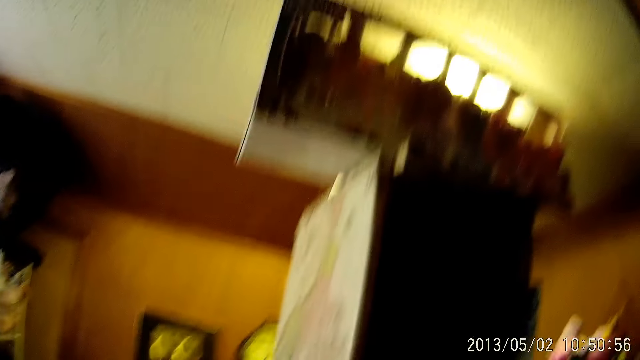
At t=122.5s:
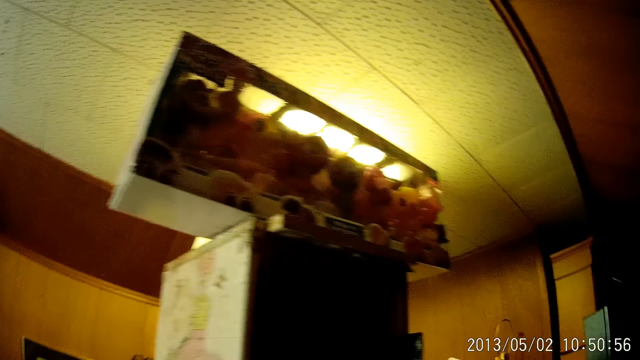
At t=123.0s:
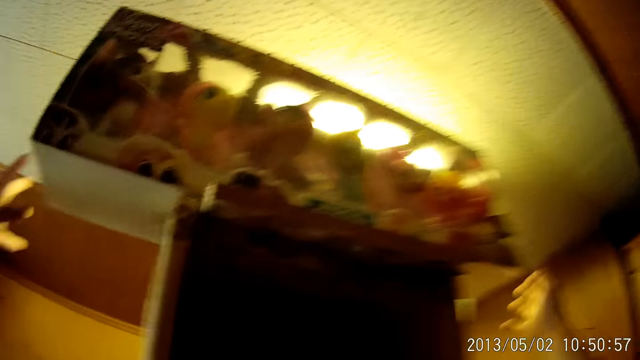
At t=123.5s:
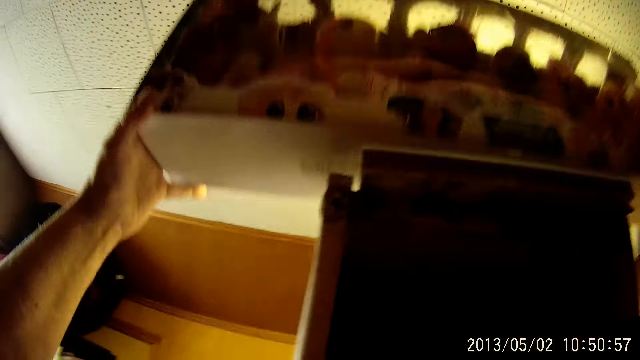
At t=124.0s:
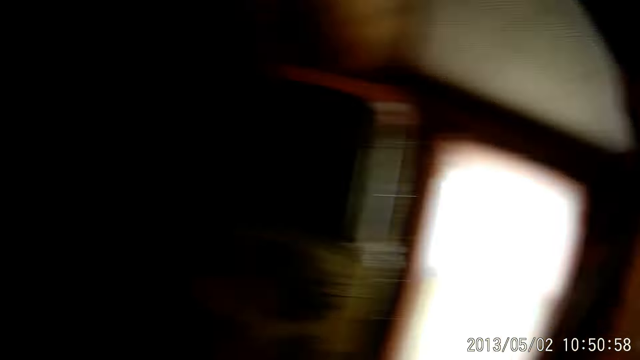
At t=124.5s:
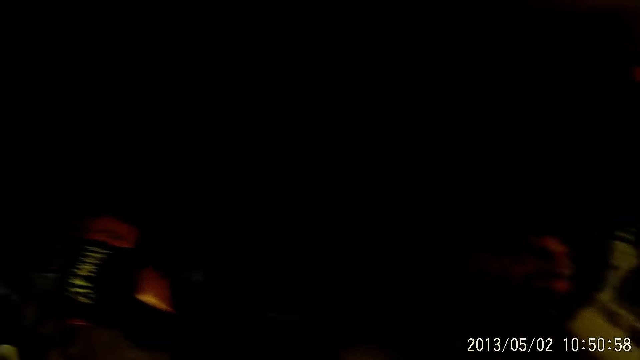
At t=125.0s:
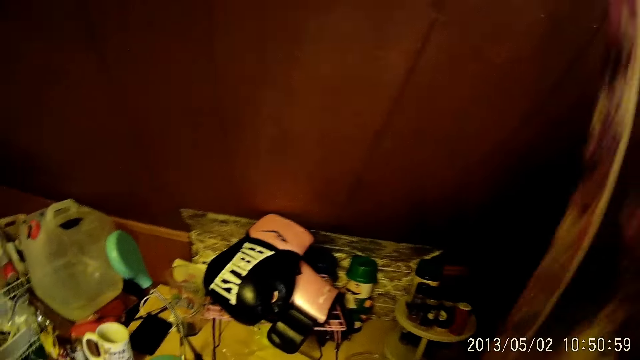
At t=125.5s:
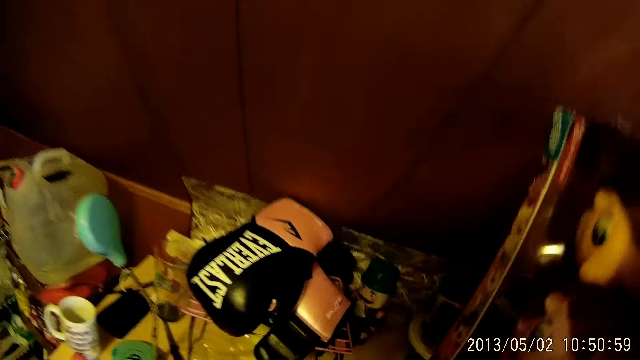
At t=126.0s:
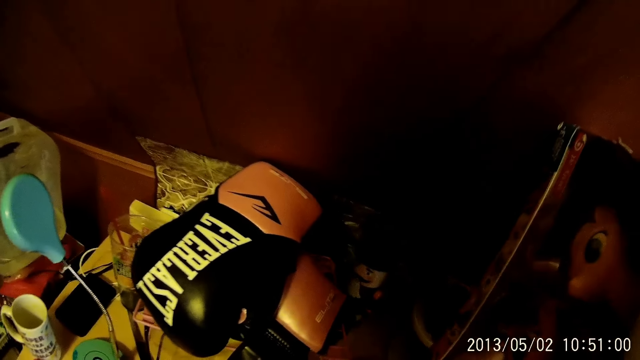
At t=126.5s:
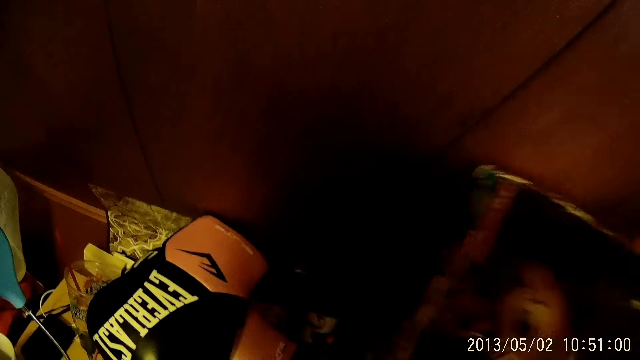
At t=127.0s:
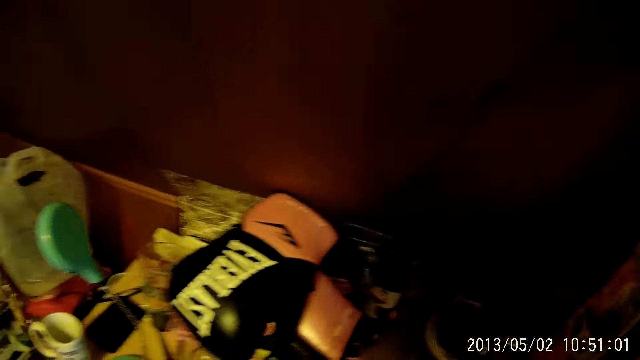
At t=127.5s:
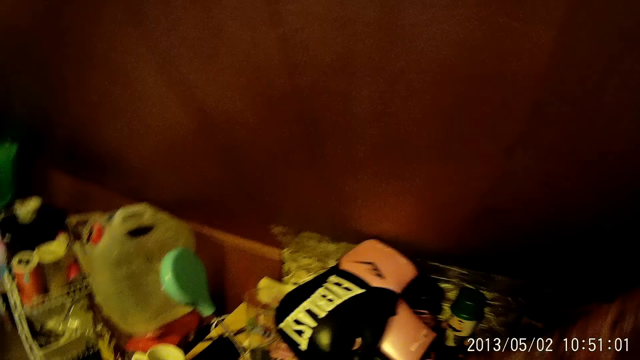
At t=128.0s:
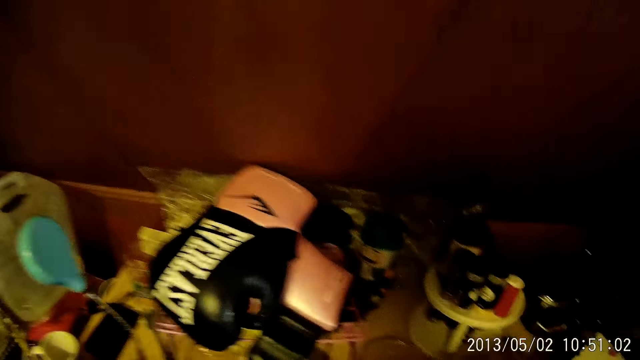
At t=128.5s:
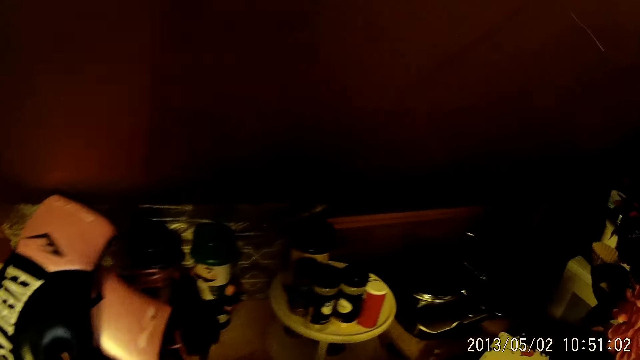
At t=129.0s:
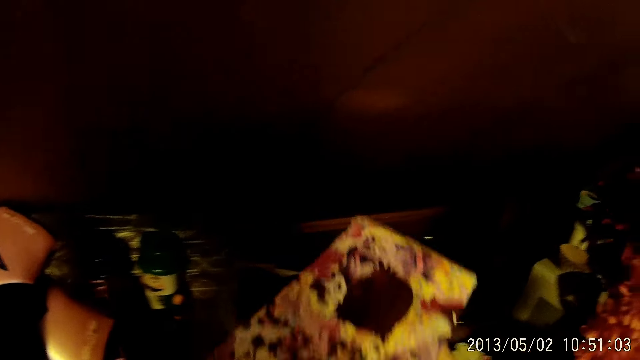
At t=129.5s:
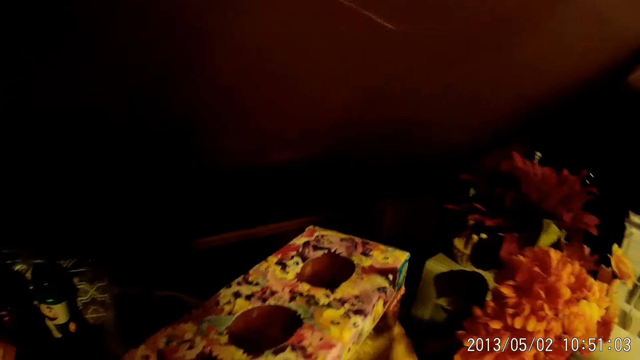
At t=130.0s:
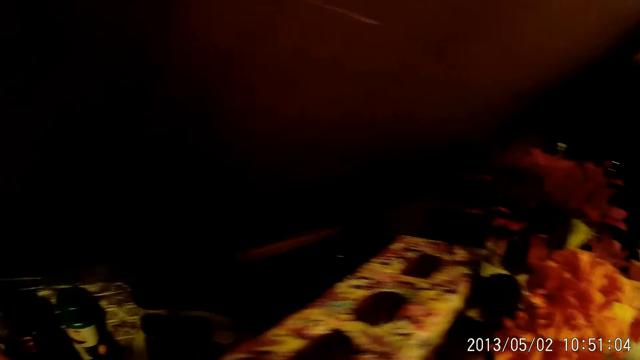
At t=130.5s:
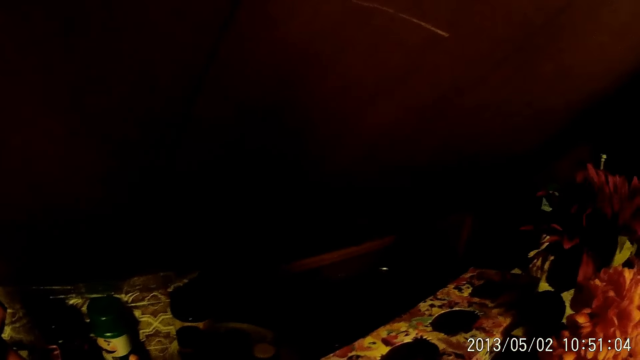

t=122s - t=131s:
The camera wearer looks around. They bring down a box of toy from a higher platform in the store. They pick up a rack and walk around. They drop the box of toy on the platform close to the wall in the store. They move the rack.

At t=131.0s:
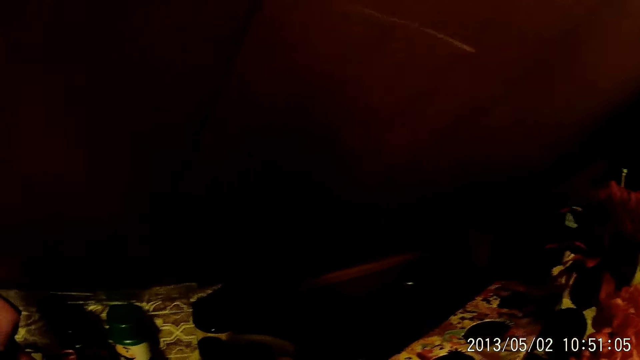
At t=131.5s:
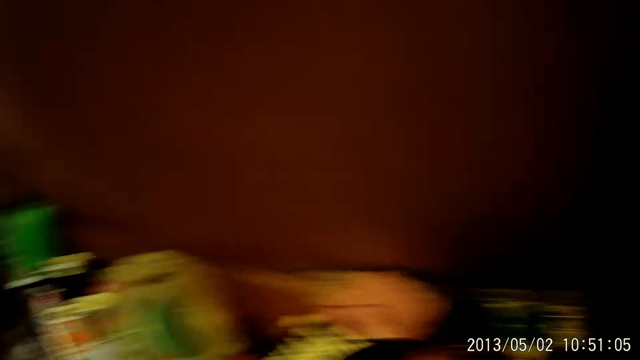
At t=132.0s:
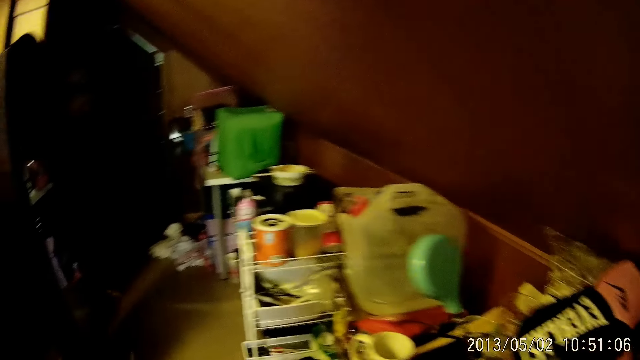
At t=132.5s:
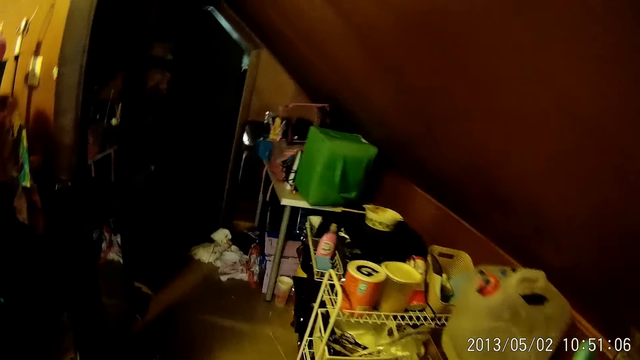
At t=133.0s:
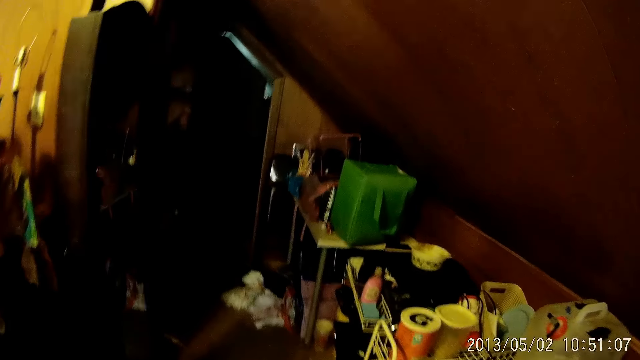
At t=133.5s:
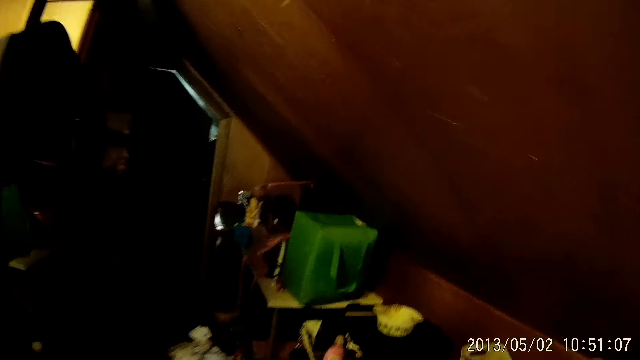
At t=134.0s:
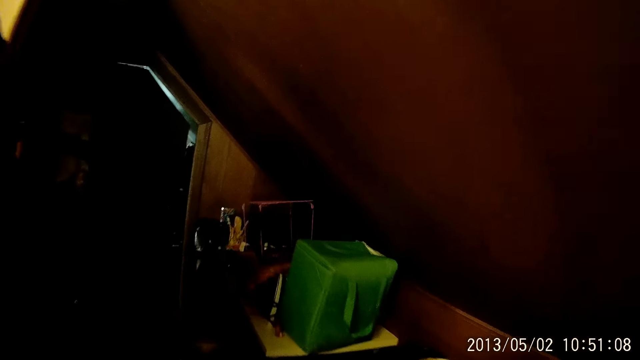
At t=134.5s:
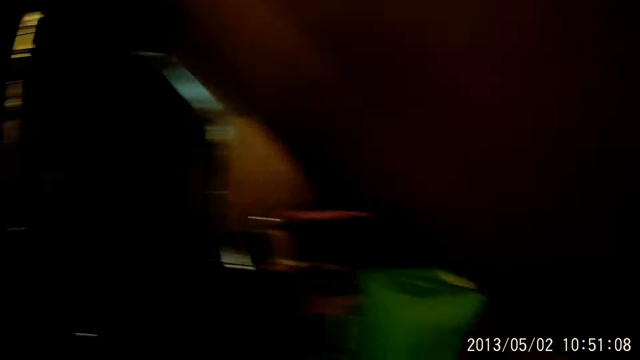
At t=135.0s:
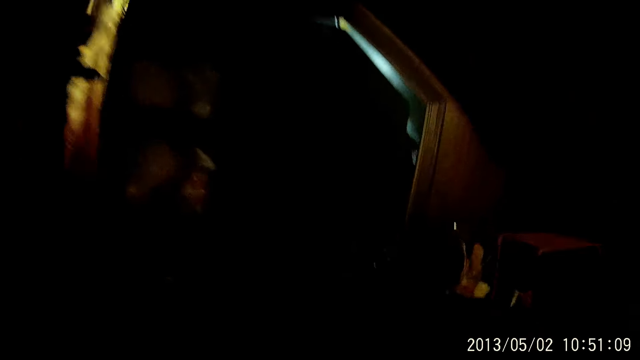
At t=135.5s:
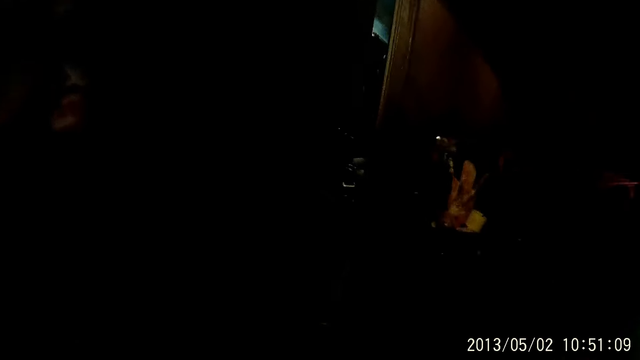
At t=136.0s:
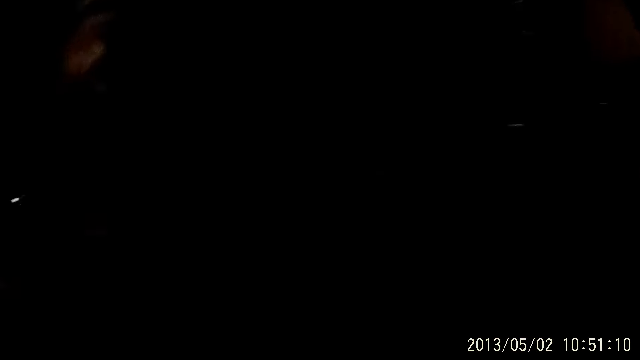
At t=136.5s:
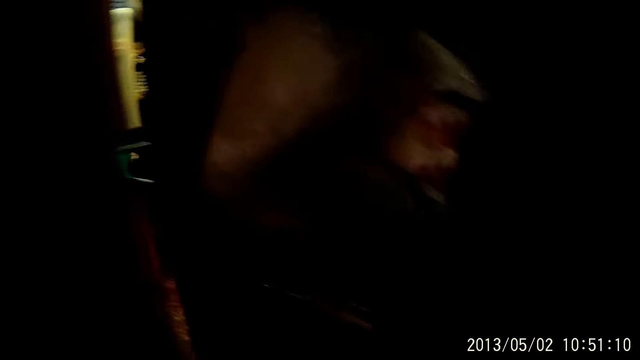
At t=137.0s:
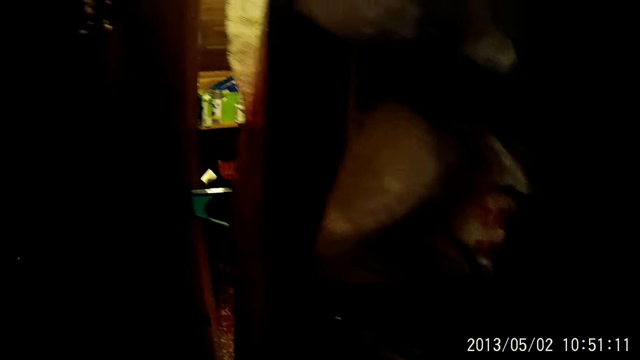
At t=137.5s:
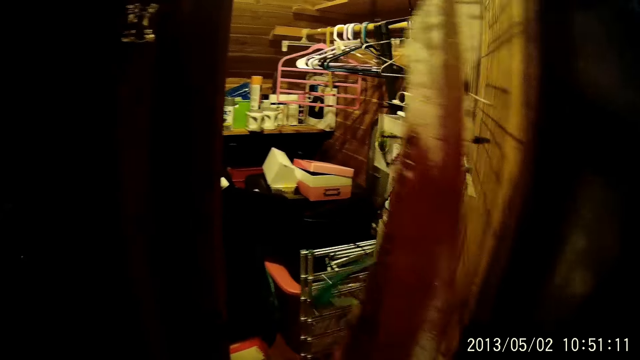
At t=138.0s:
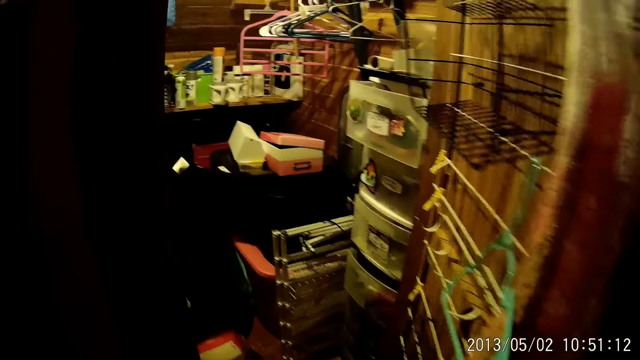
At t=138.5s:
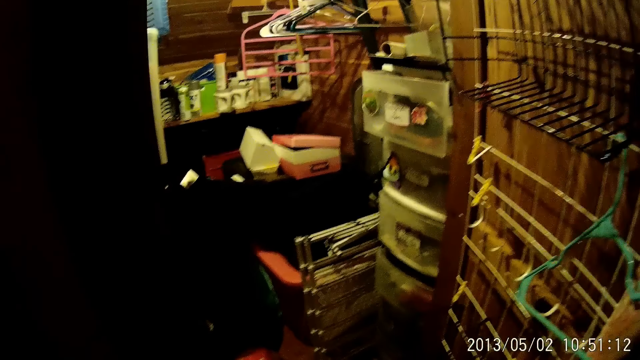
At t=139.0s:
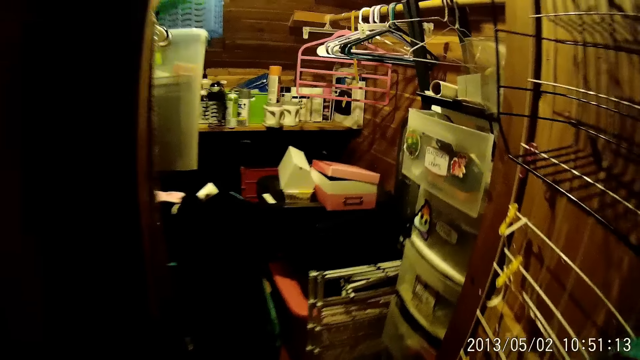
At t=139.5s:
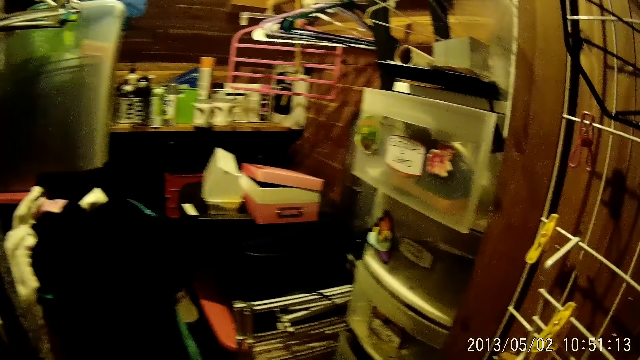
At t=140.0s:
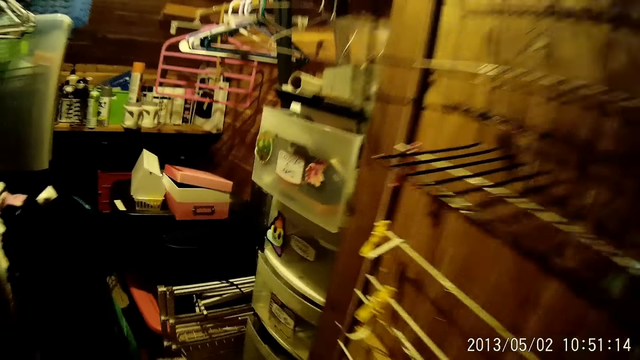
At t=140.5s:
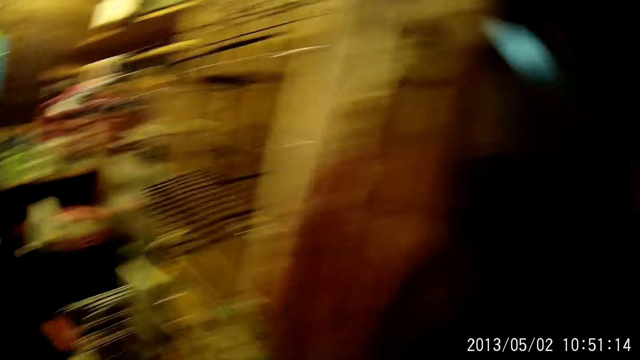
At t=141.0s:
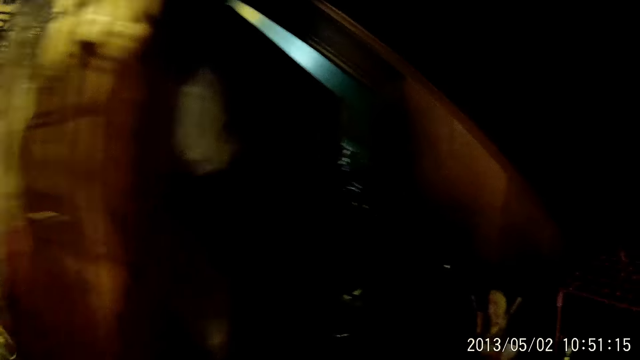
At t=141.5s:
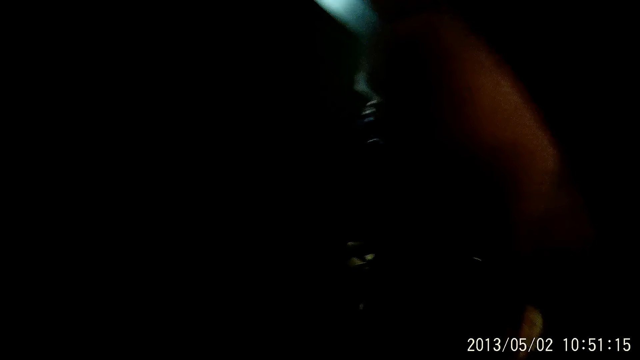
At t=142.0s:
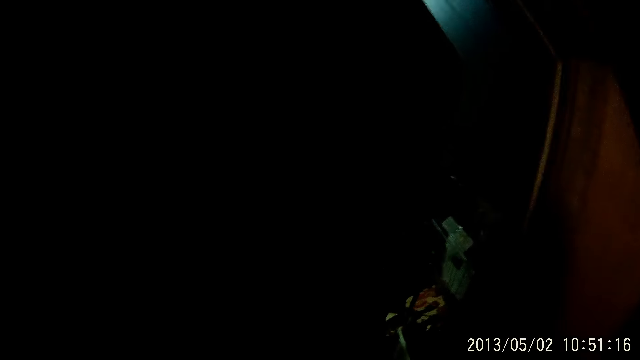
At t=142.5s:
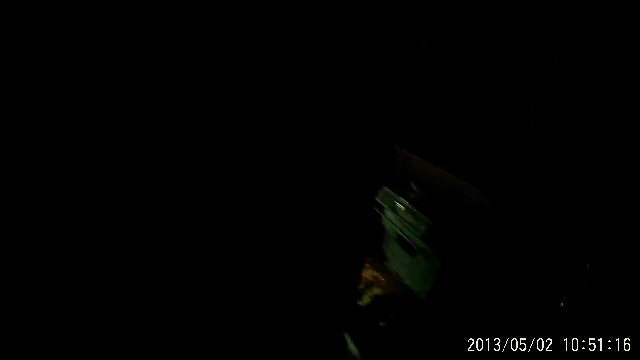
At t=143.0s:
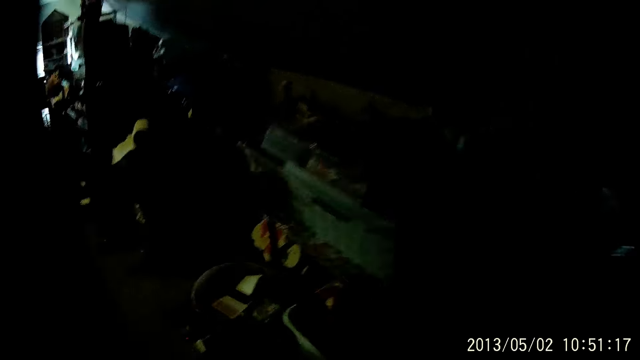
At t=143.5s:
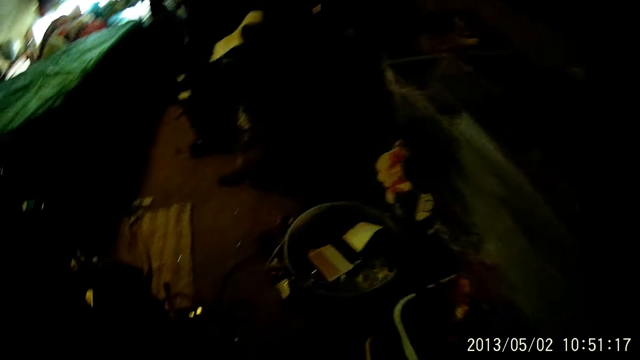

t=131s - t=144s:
The camera wearer looks around and walks around. They open the door of a chamber in the store. They move around. They close the door of the chamber in the store. They walk around. They enter a bedroom.
